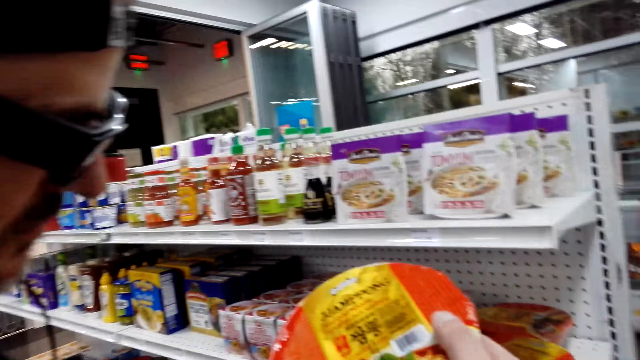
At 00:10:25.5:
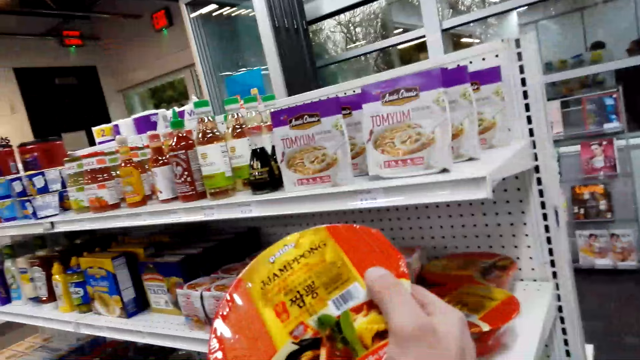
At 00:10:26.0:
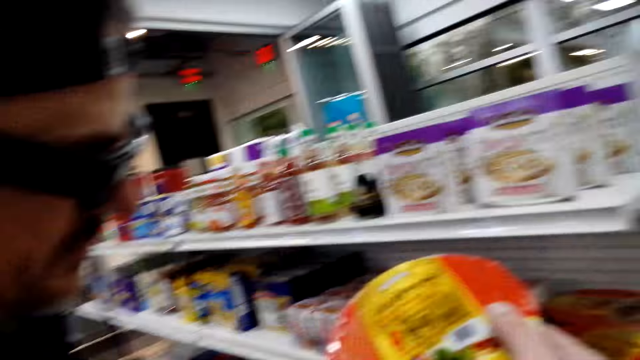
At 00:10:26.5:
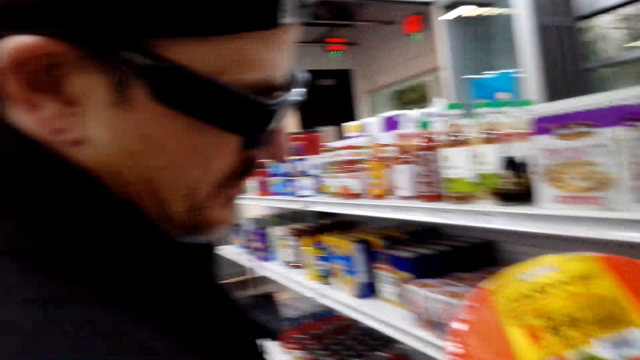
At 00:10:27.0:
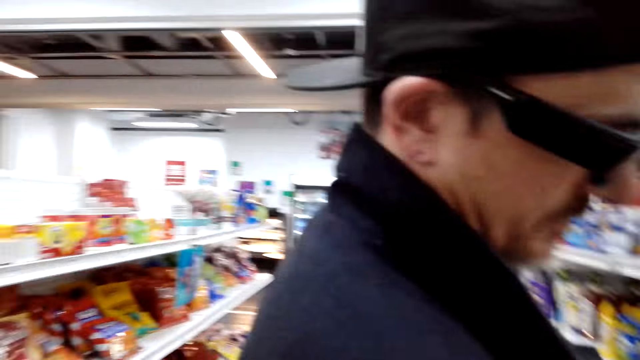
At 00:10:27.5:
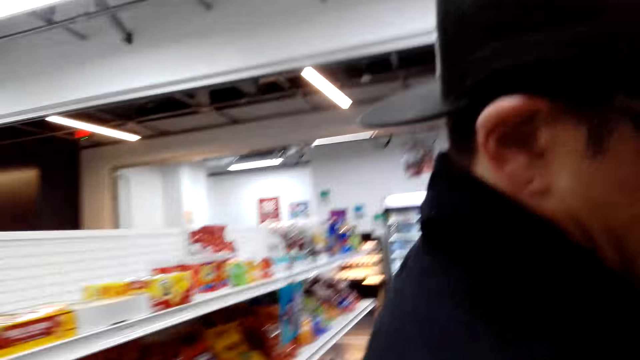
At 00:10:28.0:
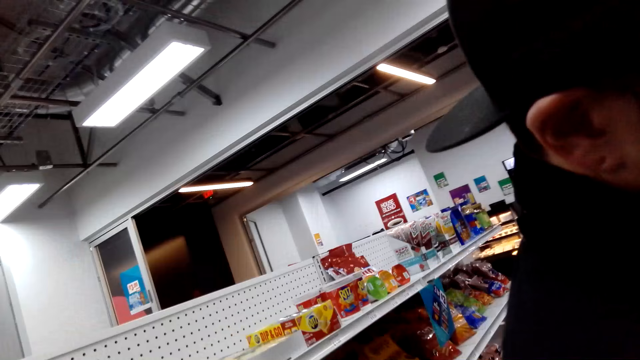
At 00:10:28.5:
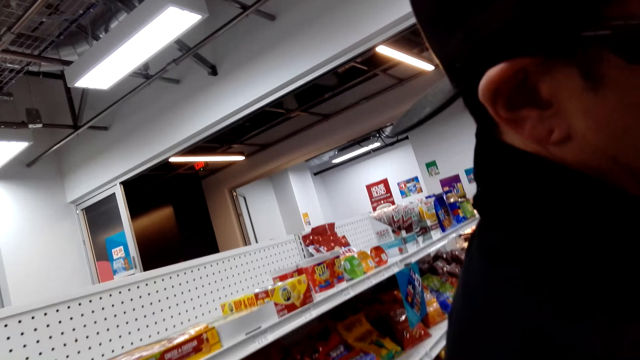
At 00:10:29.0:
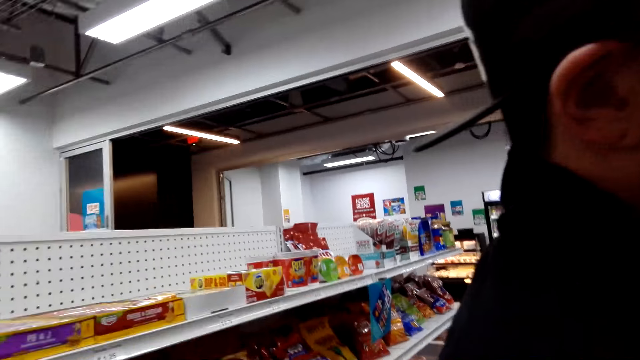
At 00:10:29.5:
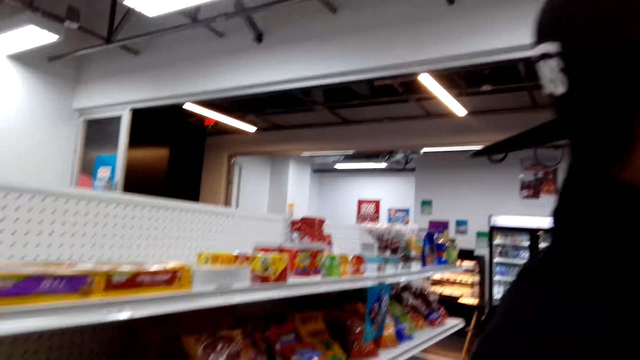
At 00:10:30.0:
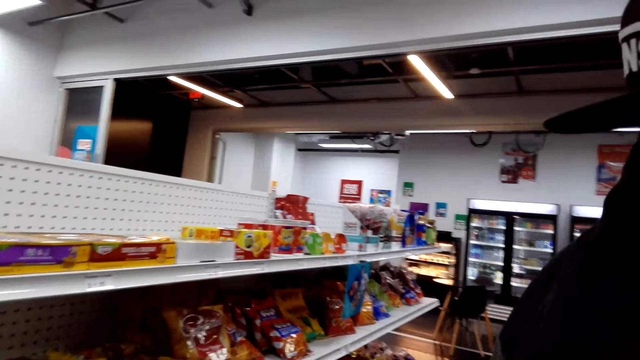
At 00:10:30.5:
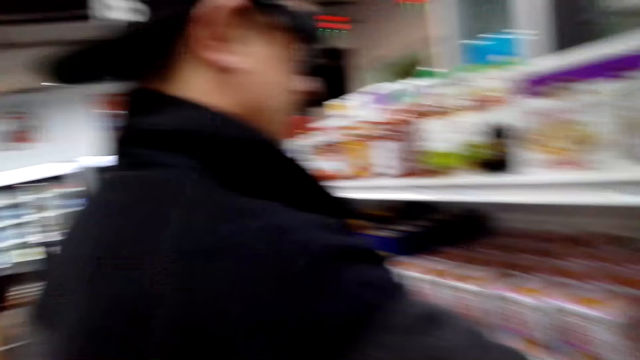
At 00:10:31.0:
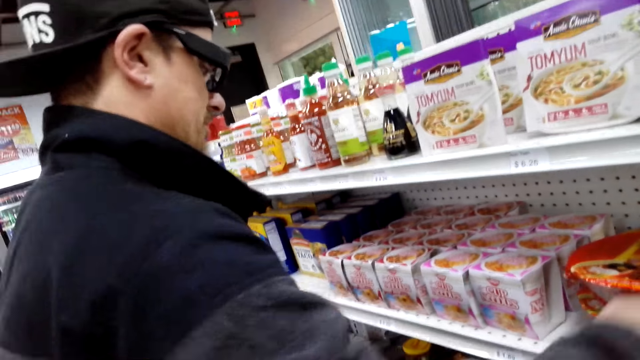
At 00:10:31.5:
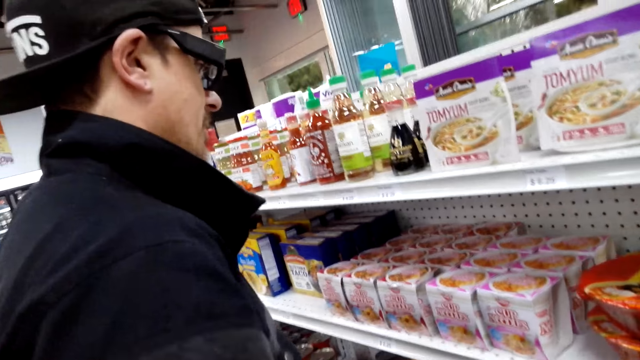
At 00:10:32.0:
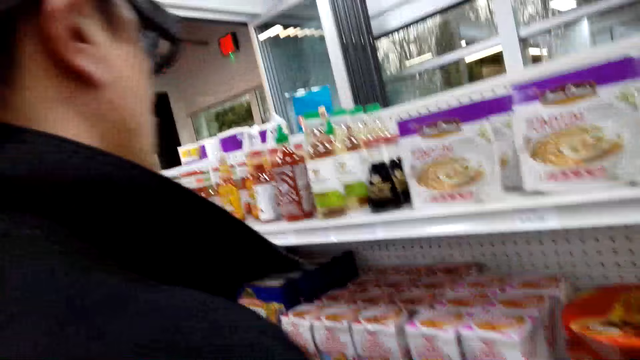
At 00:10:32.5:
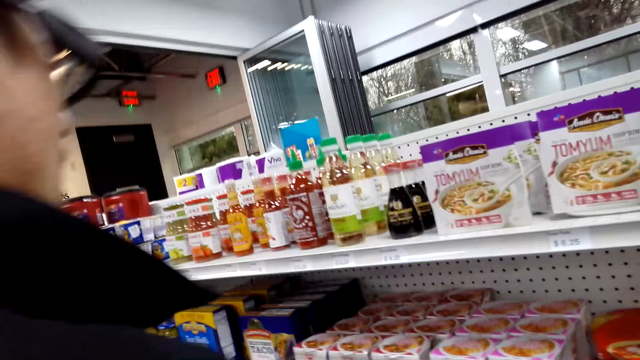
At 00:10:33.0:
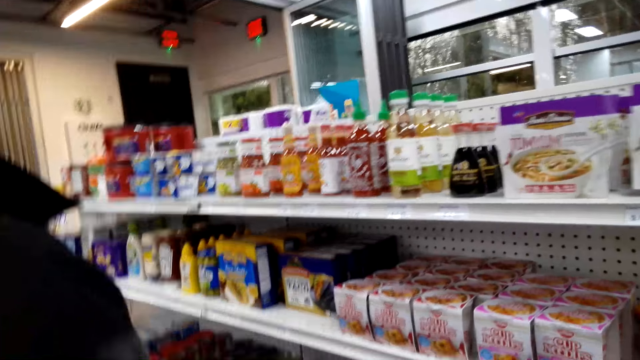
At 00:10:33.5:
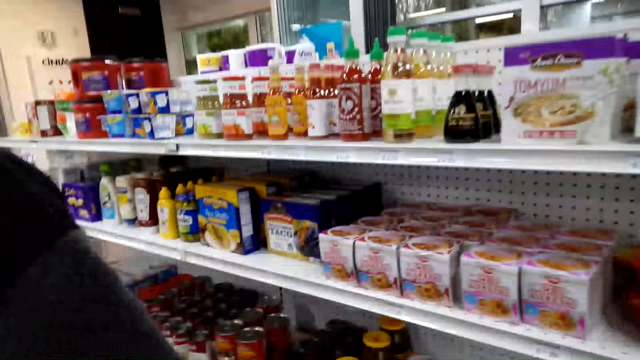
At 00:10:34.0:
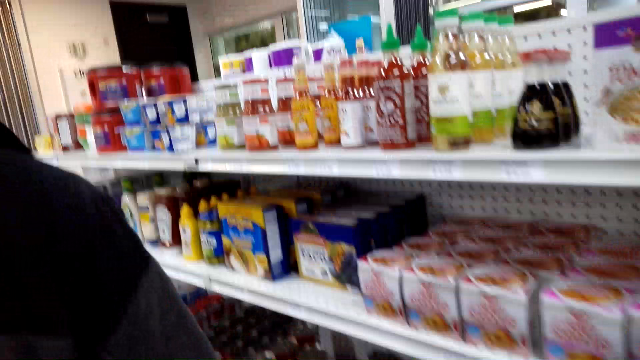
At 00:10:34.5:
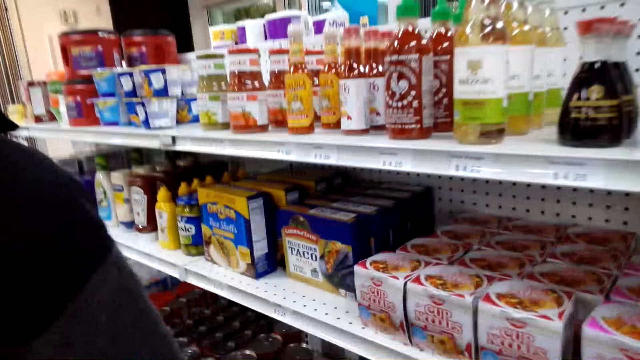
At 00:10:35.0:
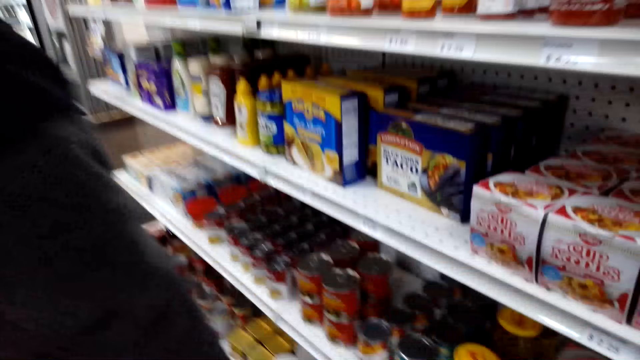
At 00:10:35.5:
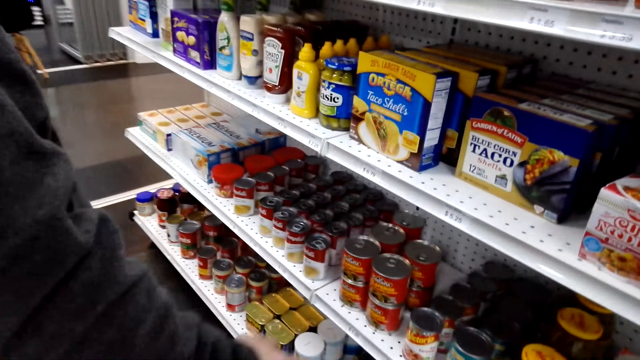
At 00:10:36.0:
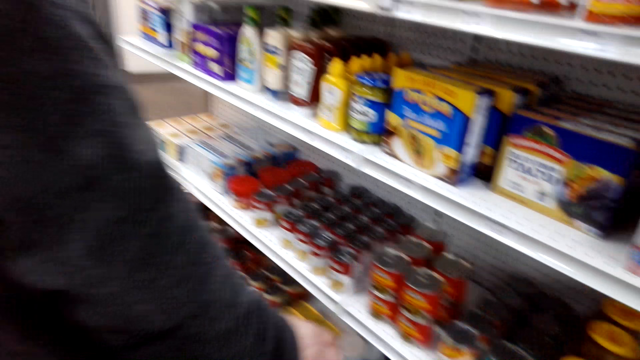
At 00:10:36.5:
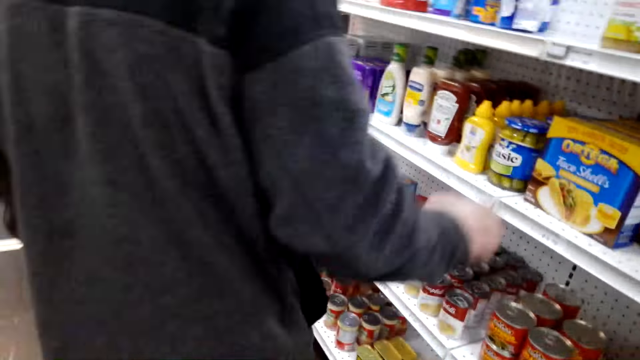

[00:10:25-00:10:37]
The camera wearer looks at the items. A man returns something on the shelf. The camera wearer talks to the man. They look at the items.

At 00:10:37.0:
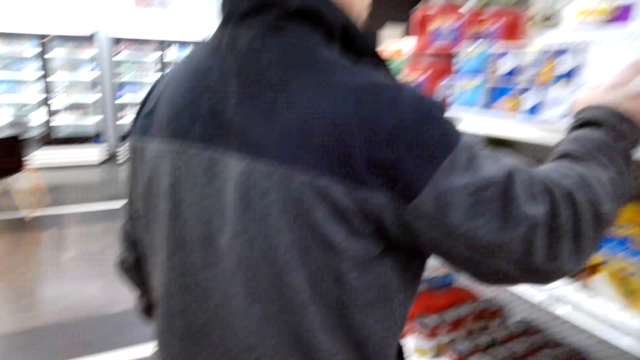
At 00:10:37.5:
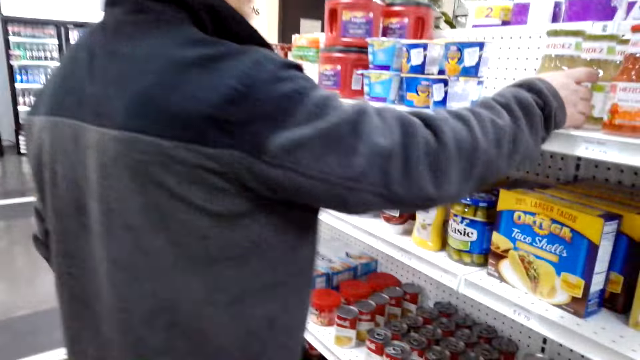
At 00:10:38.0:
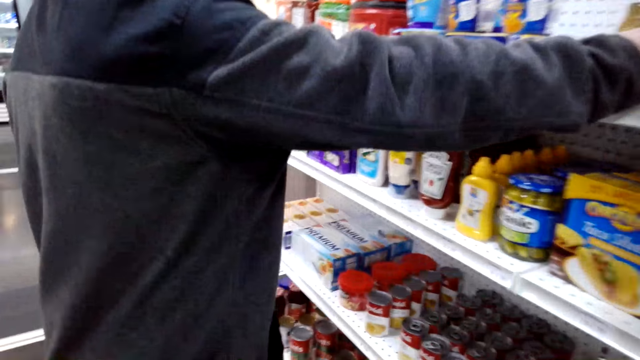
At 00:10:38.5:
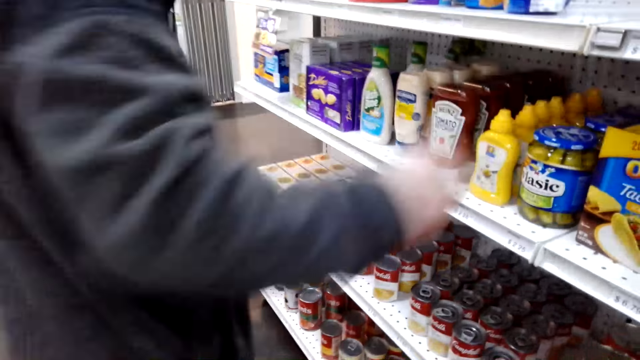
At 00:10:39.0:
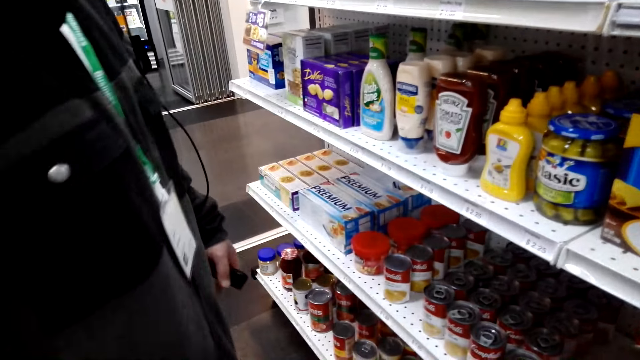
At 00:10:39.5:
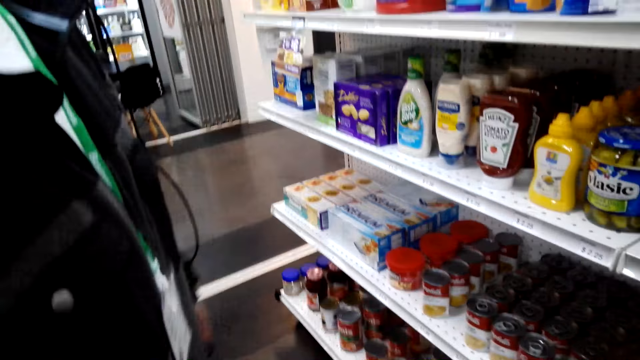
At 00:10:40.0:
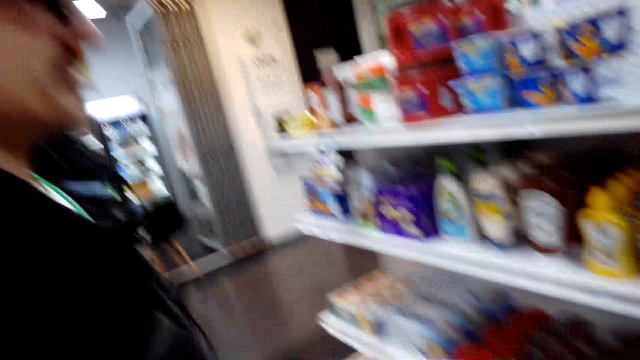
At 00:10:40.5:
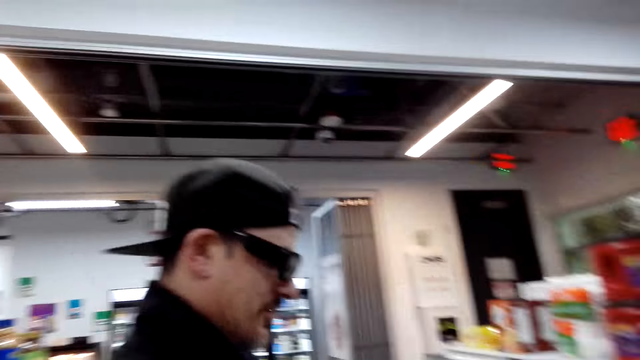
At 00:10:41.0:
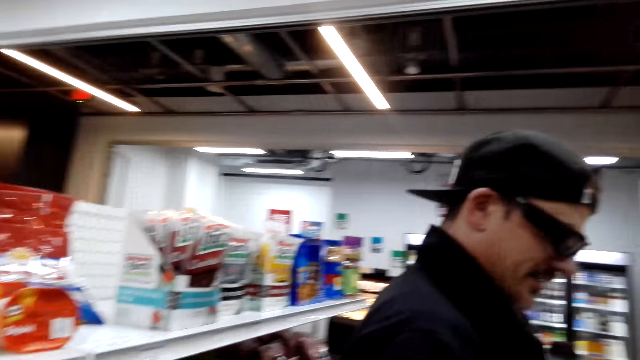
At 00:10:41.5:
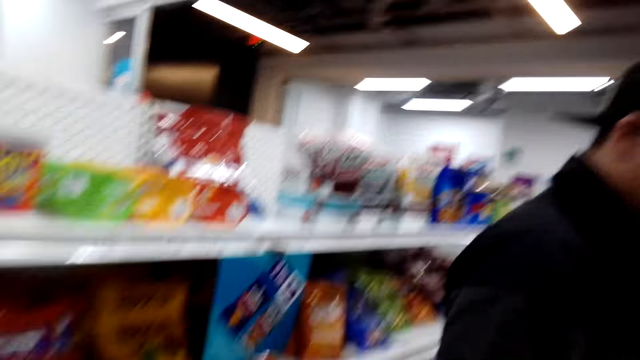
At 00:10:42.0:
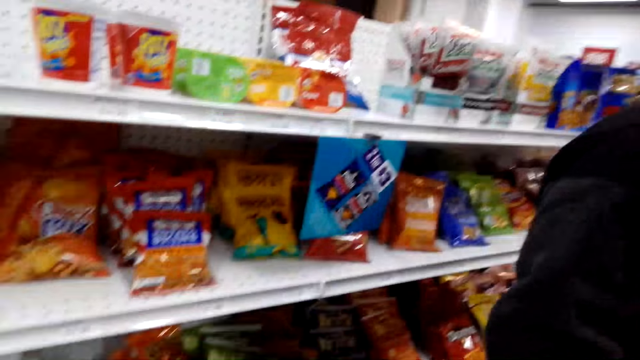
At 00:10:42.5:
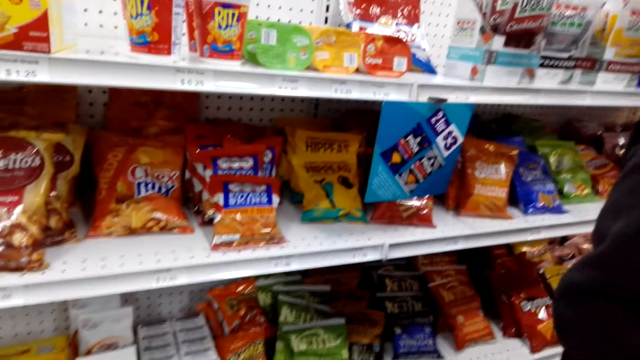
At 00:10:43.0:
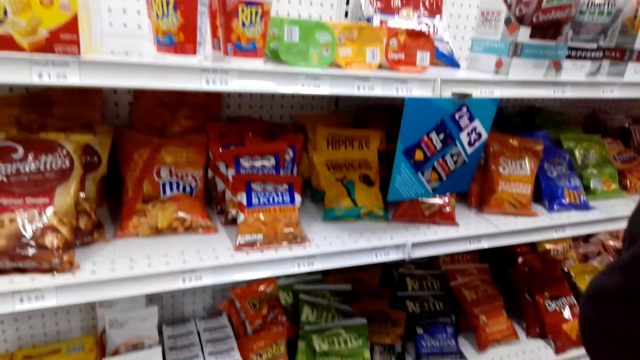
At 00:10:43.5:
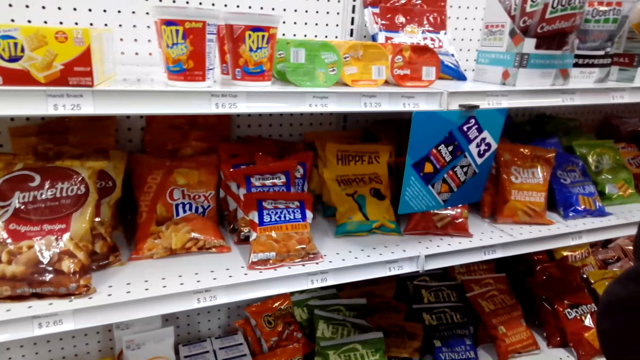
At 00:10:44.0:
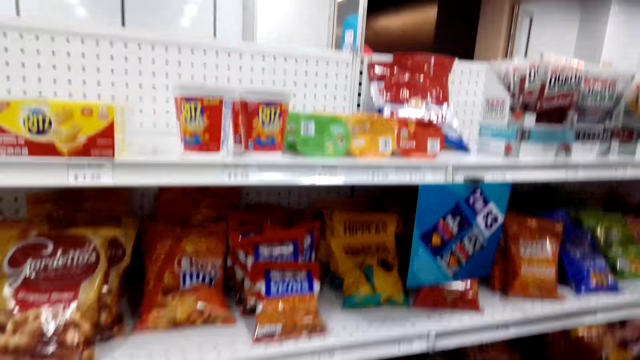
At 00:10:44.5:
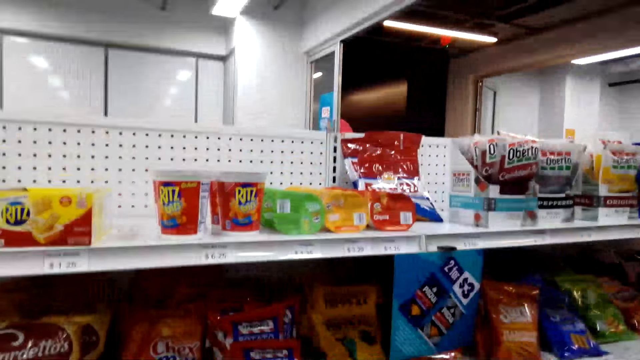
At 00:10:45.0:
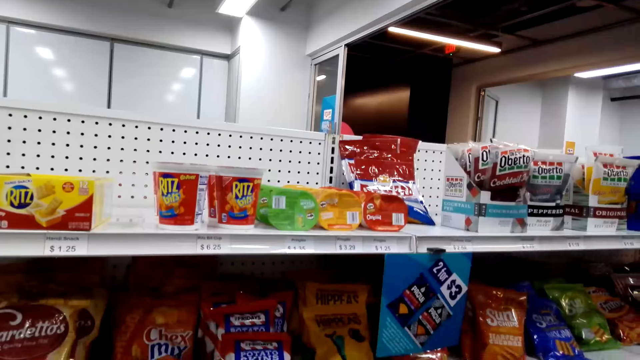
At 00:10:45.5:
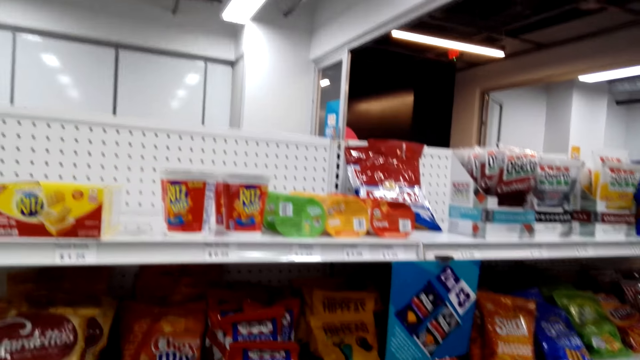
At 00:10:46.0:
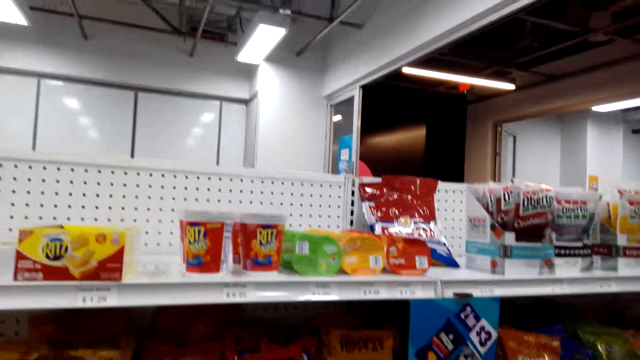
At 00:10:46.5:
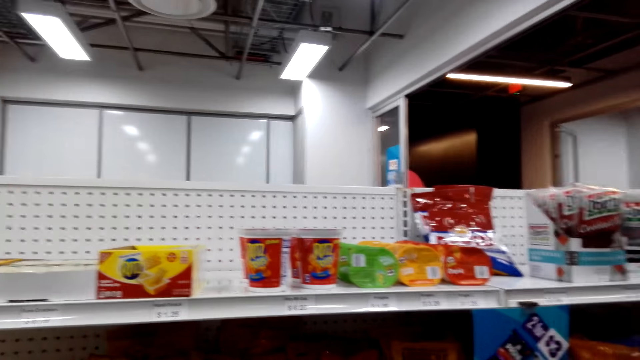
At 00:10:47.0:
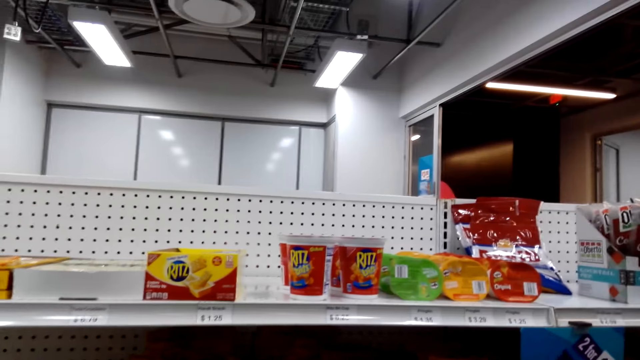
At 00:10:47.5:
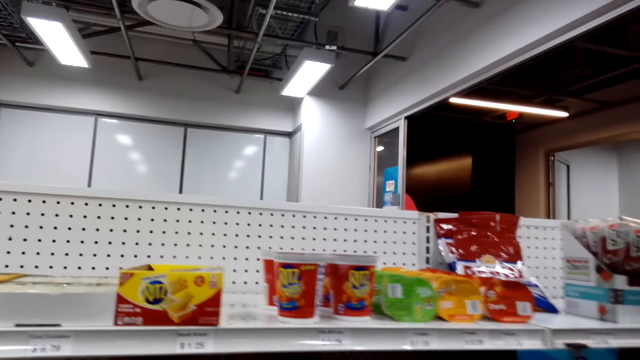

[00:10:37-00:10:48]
A man holds something. The camera wearer holds something and talks to the man. The man looks at the items. The camera wearer looks at the items.
